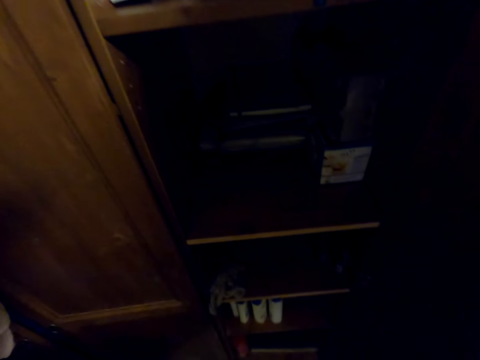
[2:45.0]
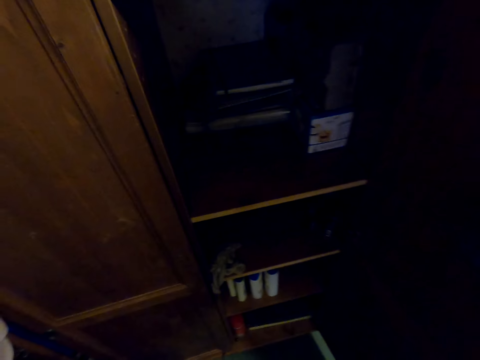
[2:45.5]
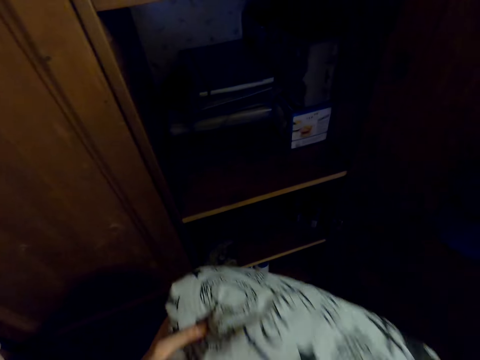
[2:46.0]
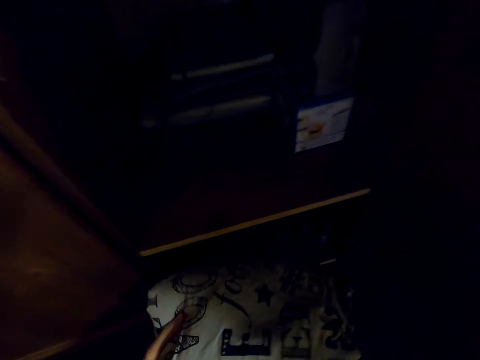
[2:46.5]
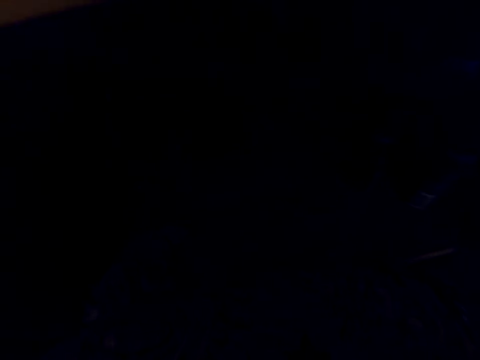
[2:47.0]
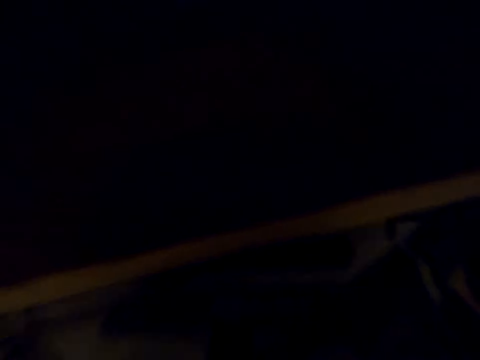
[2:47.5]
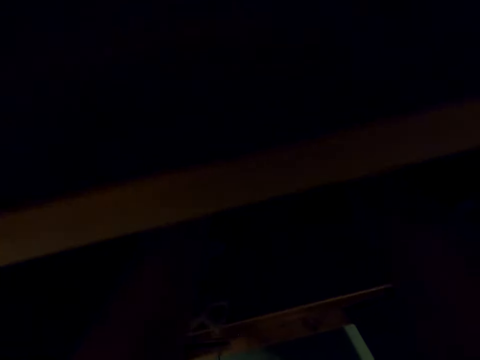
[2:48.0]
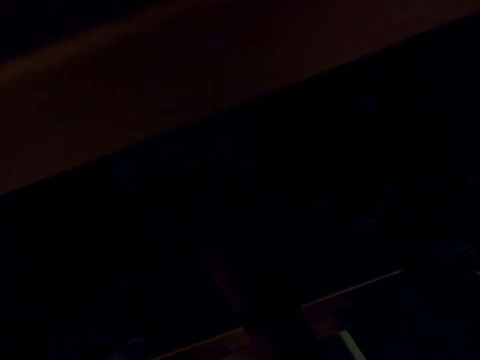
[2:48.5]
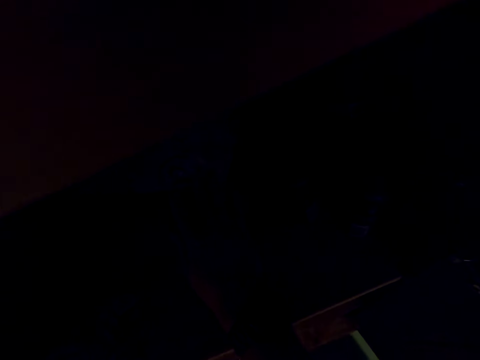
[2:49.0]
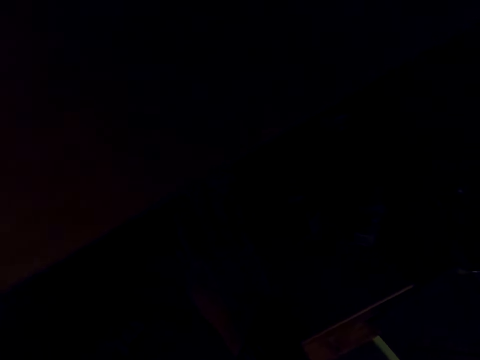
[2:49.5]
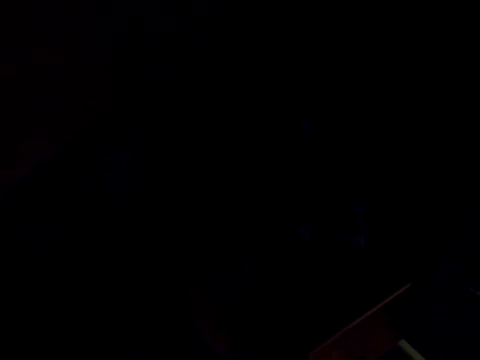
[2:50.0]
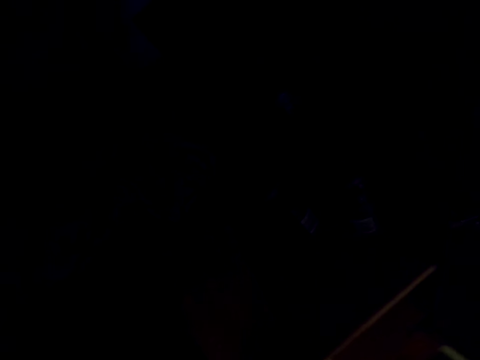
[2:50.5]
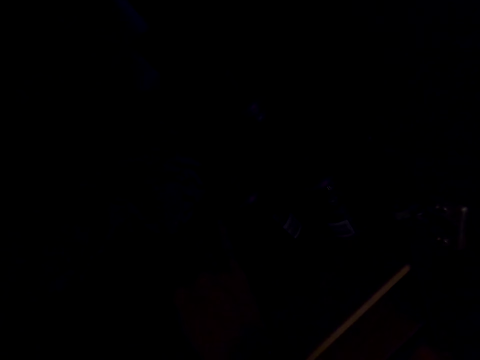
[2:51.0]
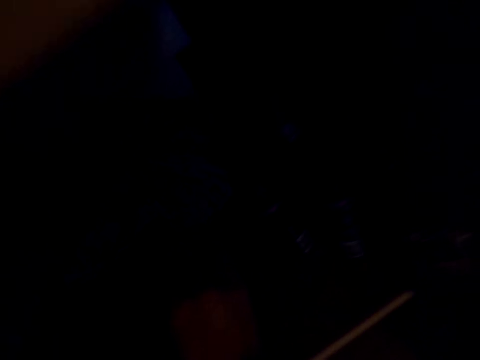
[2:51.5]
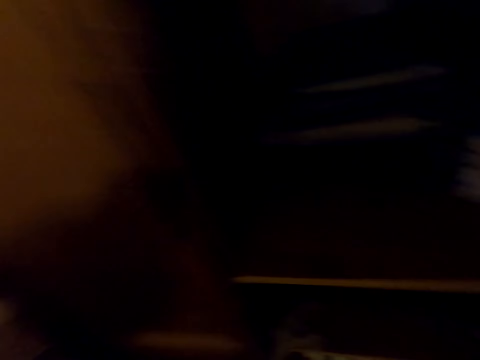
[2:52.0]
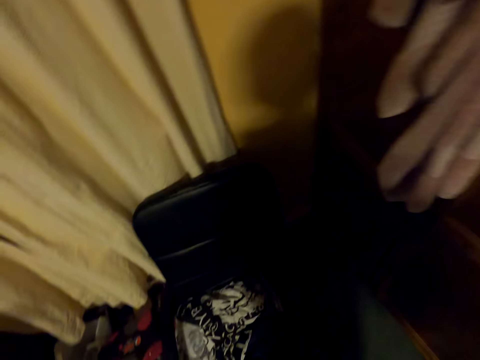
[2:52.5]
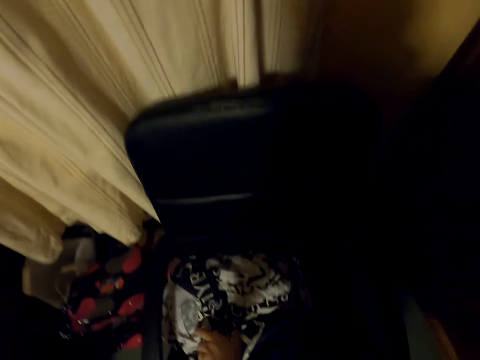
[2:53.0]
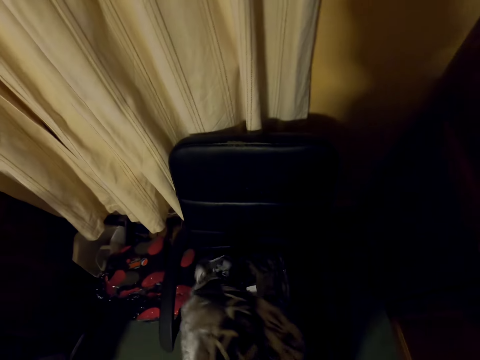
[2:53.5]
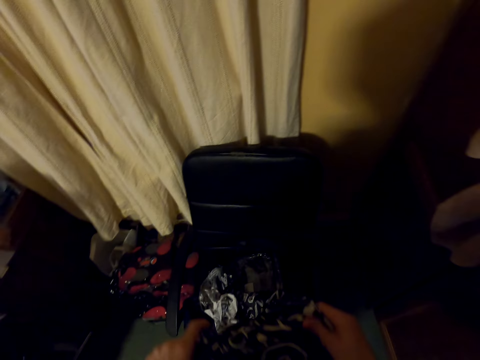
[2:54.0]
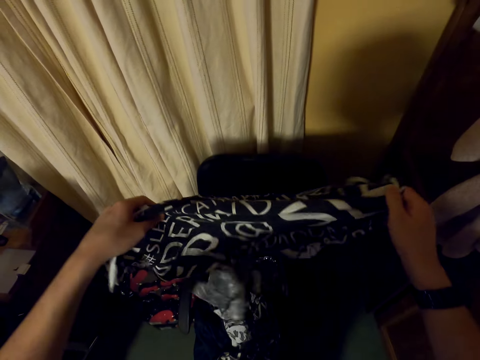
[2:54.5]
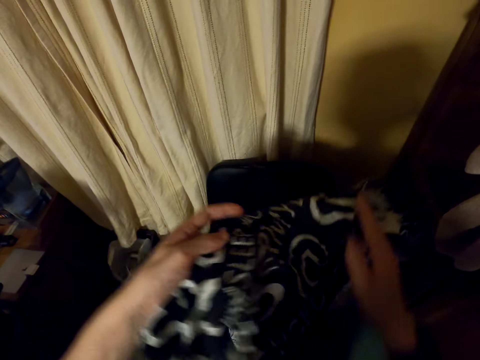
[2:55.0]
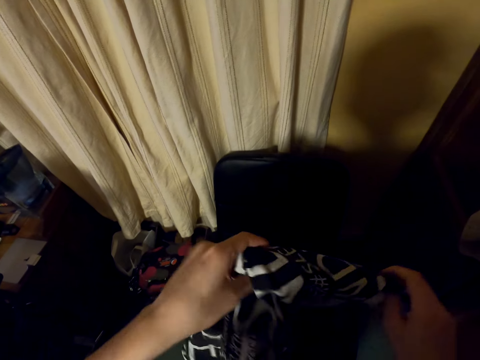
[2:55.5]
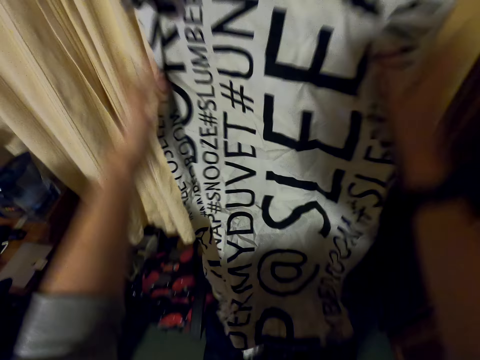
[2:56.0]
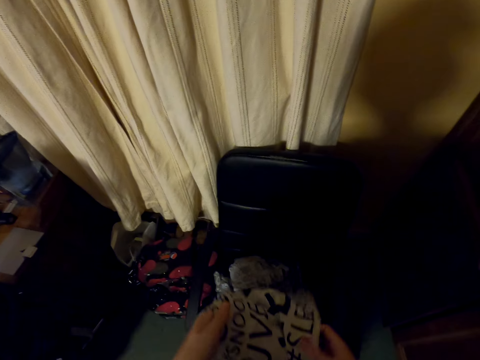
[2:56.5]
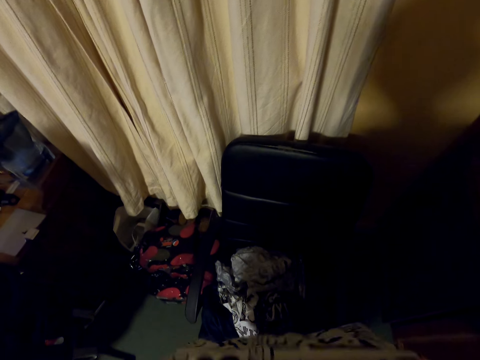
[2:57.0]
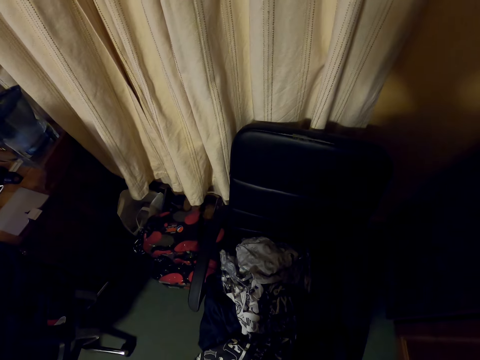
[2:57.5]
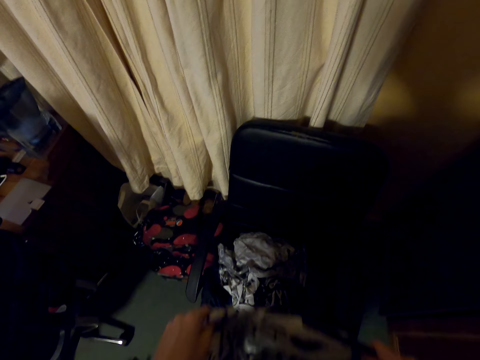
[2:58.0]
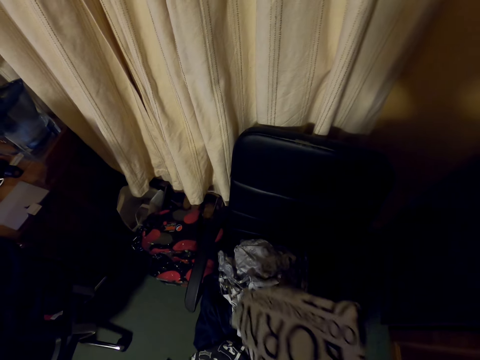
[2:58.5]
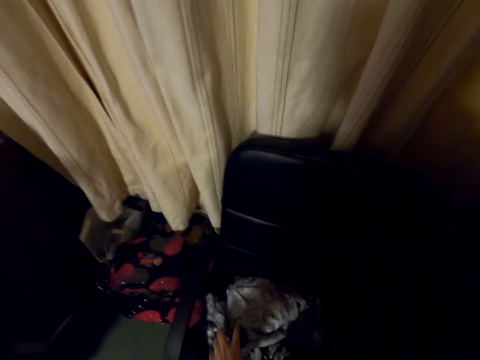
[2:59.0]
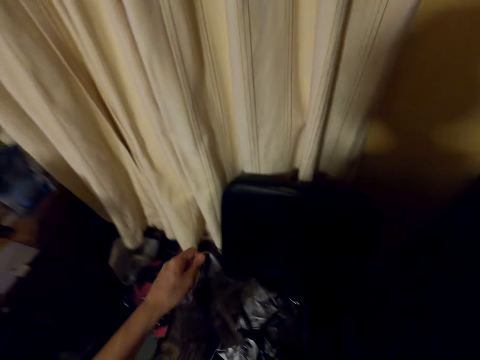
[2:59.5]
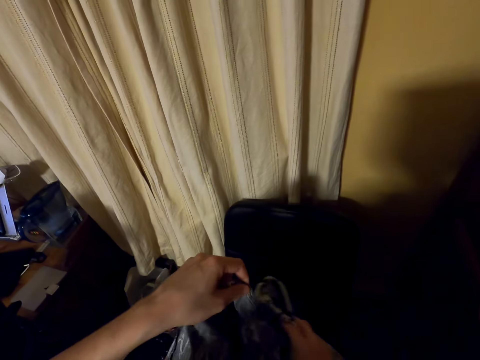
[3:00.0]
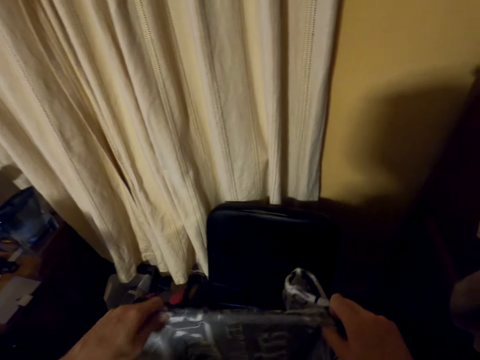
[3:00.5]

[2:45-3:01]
The camera wearer places the cloth in the cupboard. They pick the cloth from the chair. They fold the cloth with both hands.

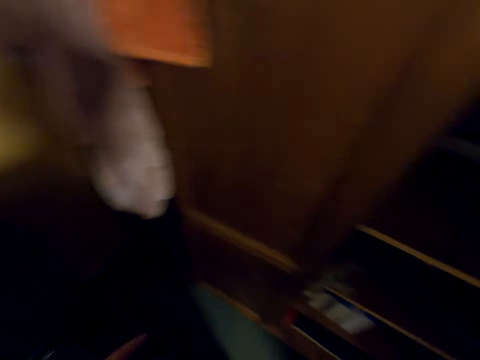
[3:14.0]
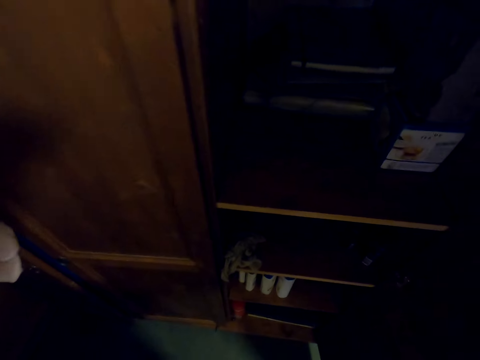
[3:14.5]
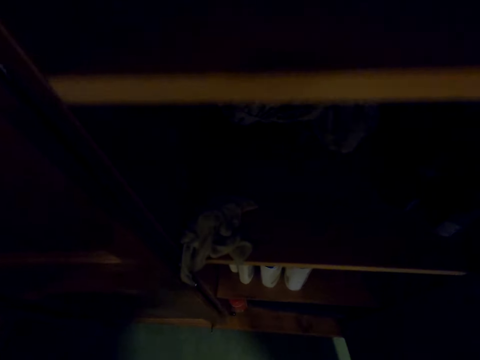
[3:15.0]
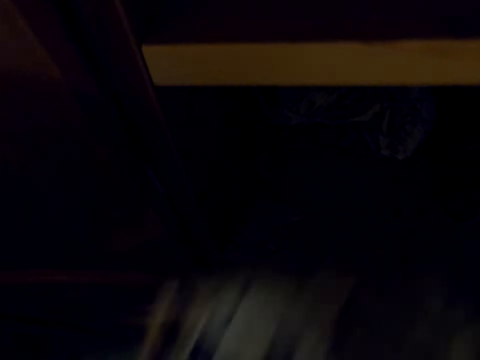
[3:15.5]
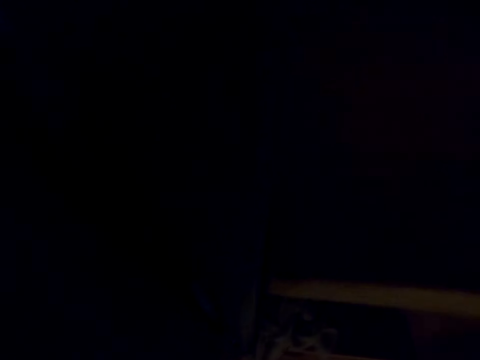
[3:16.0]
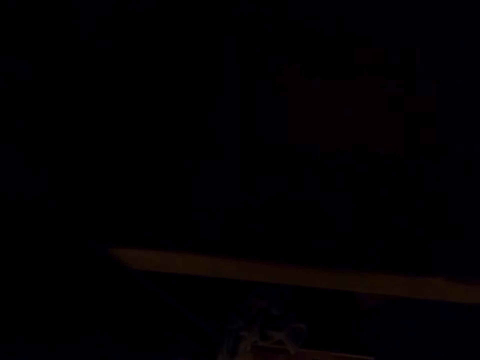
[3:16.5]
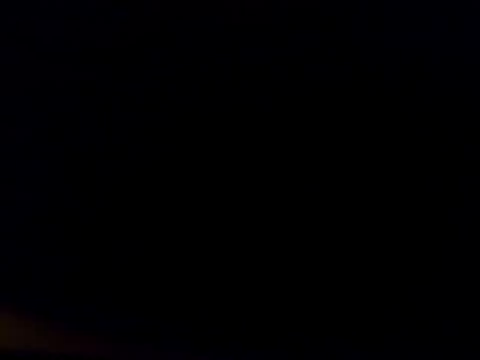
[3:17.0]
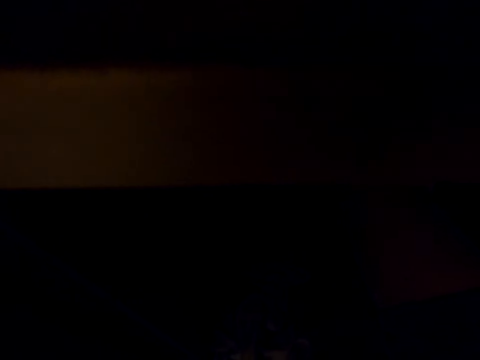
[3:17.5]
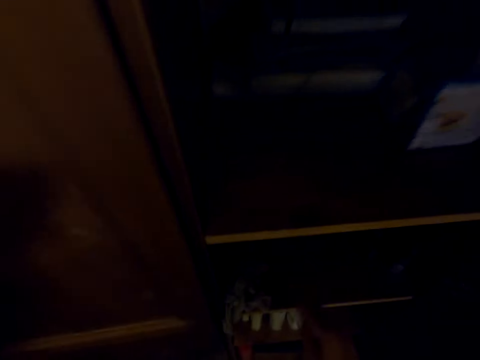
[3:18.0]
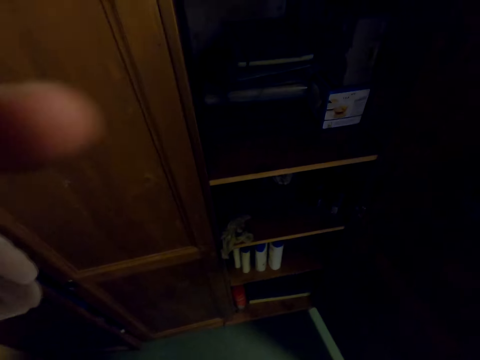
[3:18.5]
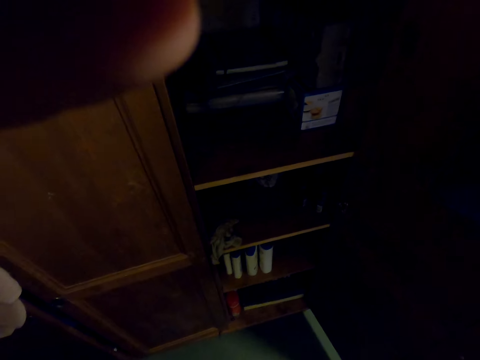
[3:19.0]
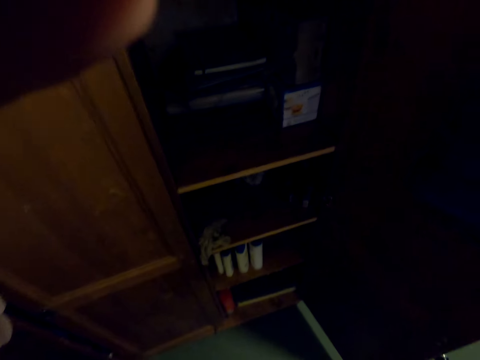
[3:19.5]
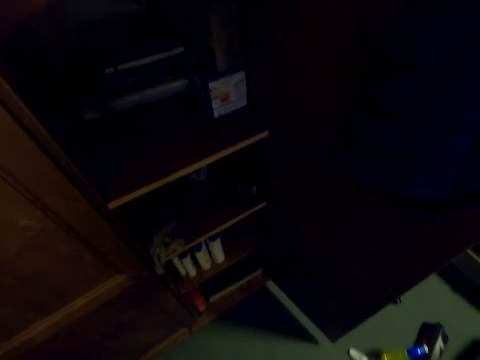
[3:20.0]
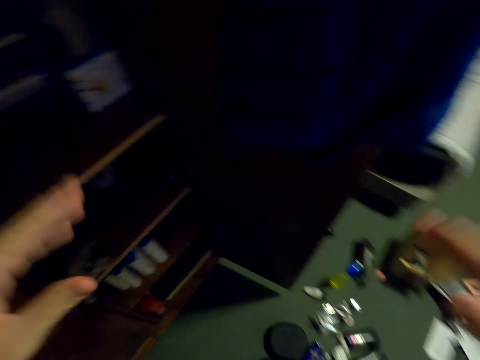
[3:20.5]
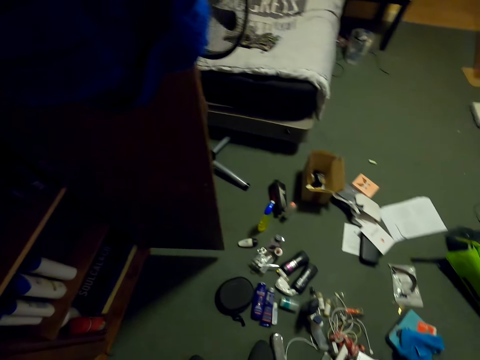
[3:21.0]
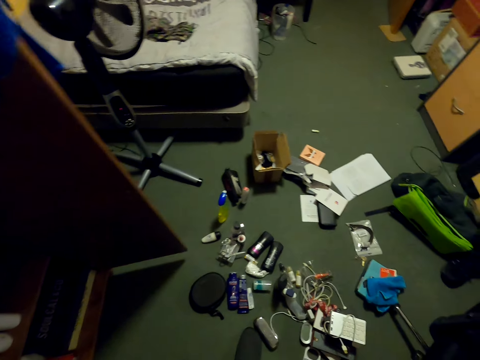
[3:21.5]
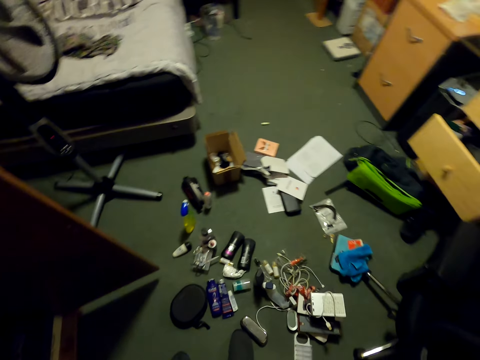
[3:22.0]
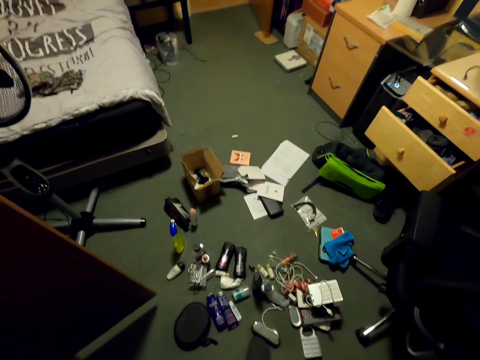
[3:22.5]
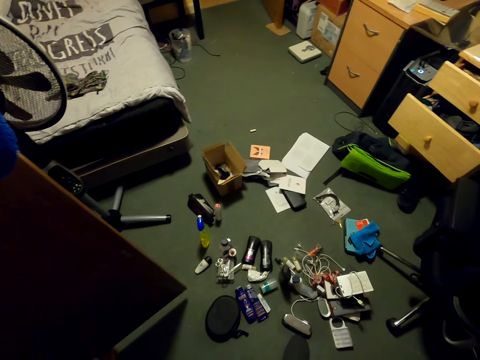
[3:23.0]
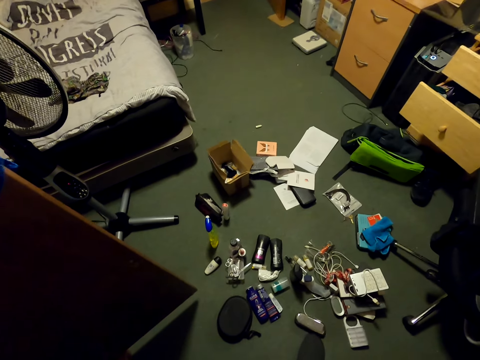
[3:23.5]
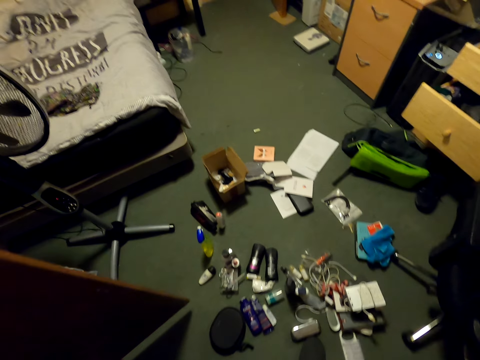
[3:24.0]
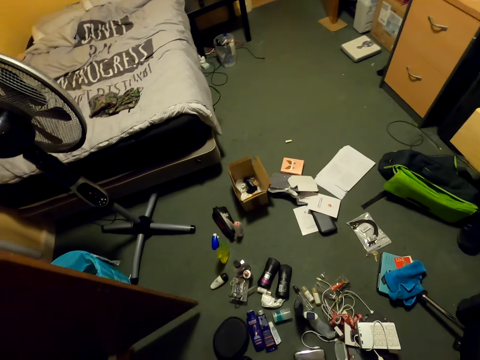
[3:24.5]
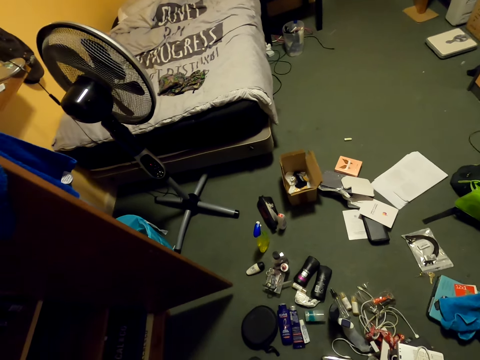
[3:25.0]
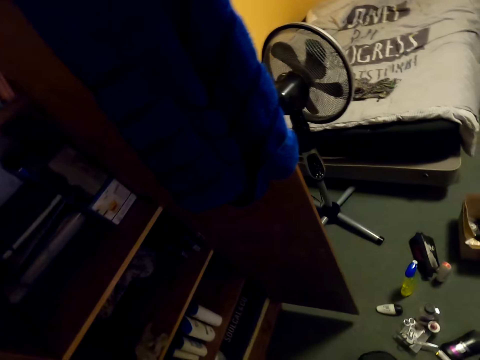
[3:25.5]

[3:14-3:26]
The camera wearer places the cloth in the cupboard. They raise hands to the camera. They withdraw hands from the camera.
